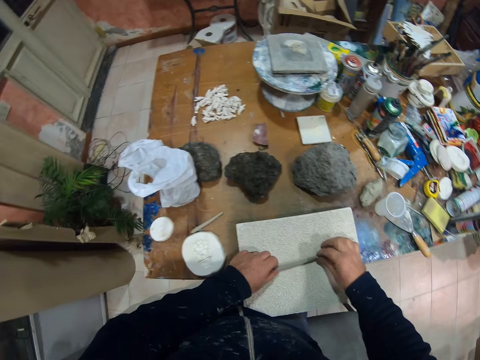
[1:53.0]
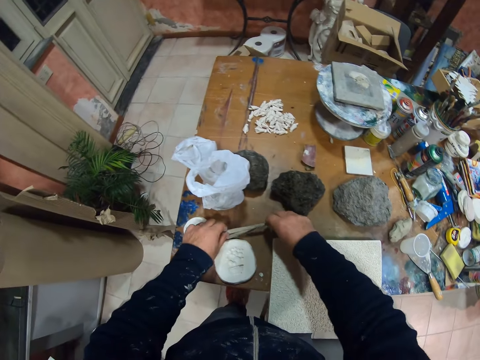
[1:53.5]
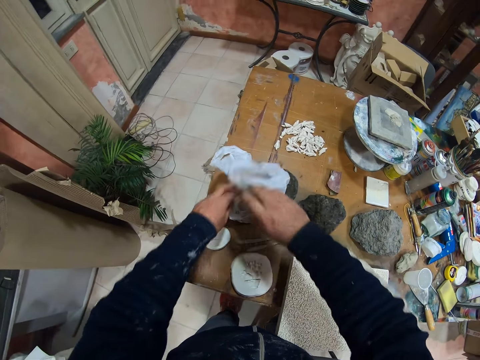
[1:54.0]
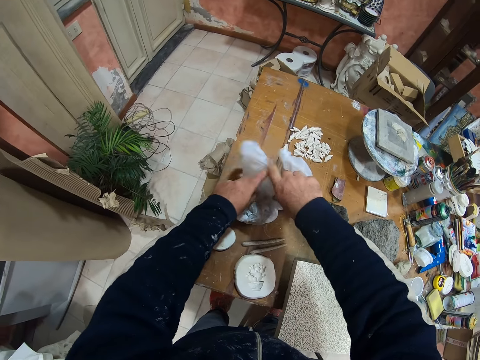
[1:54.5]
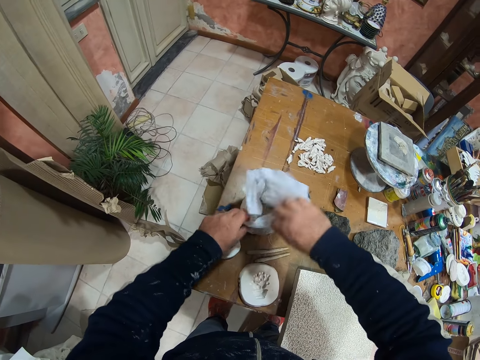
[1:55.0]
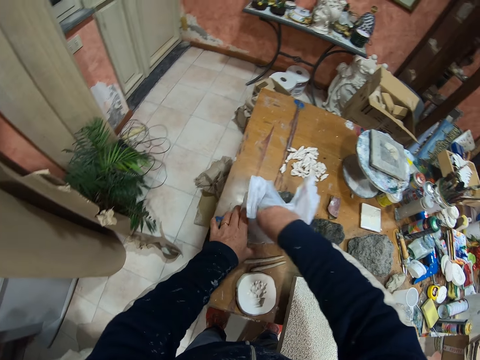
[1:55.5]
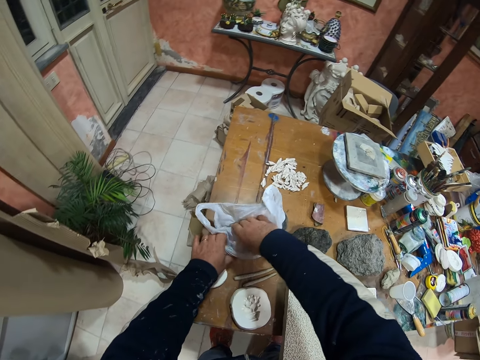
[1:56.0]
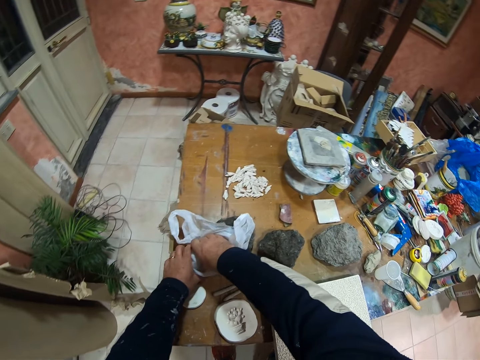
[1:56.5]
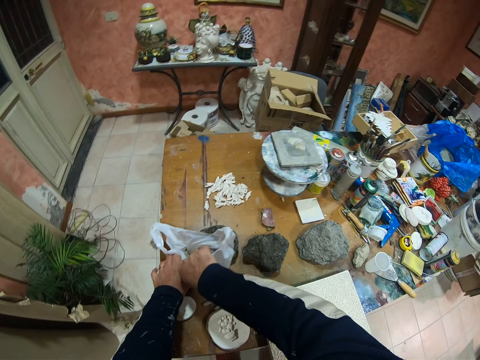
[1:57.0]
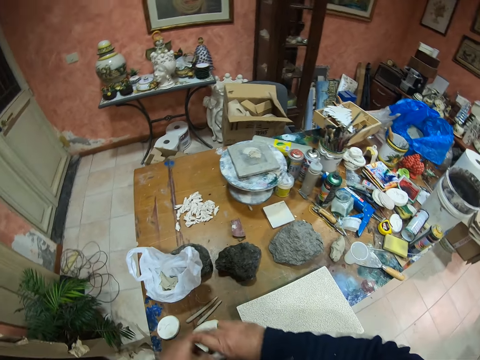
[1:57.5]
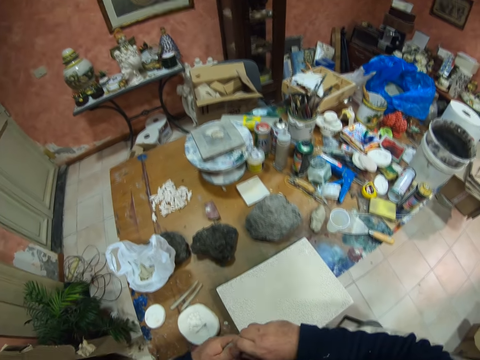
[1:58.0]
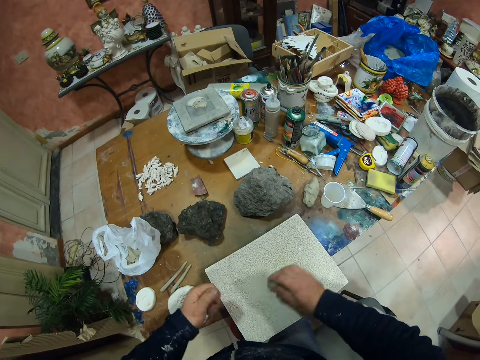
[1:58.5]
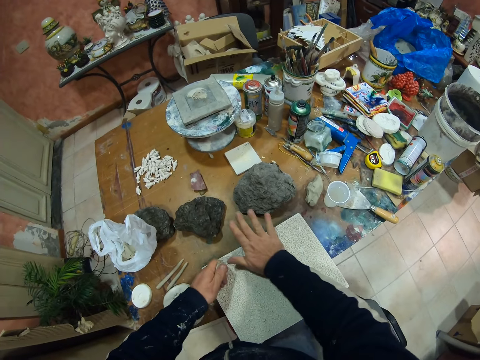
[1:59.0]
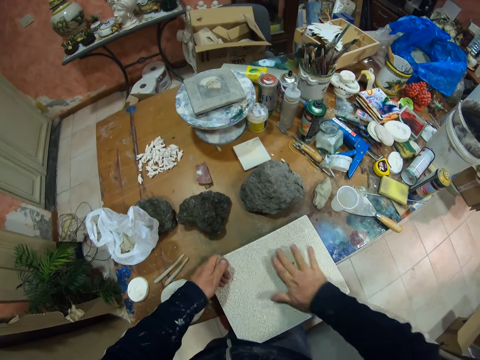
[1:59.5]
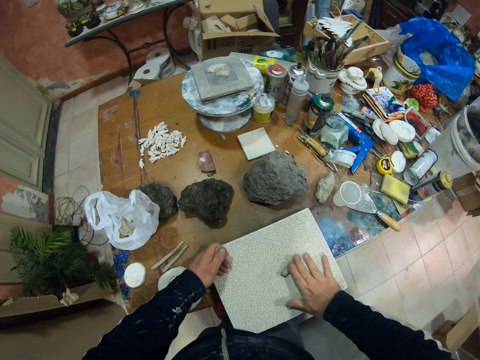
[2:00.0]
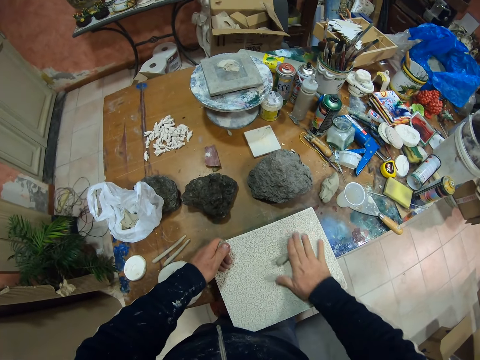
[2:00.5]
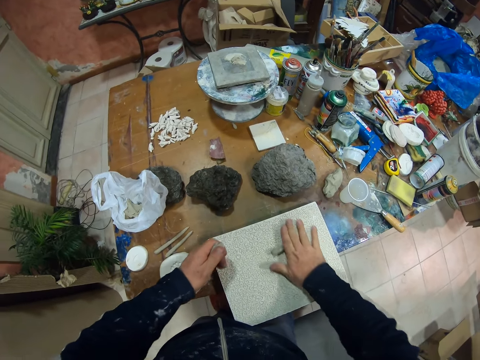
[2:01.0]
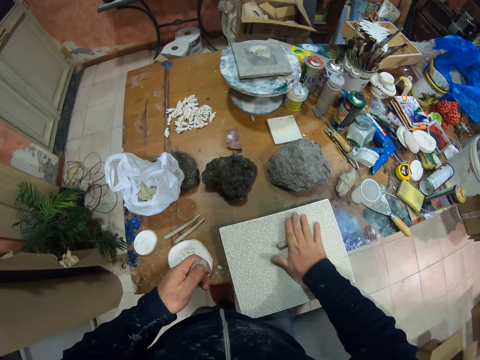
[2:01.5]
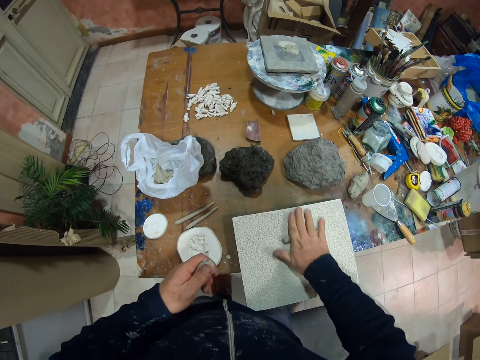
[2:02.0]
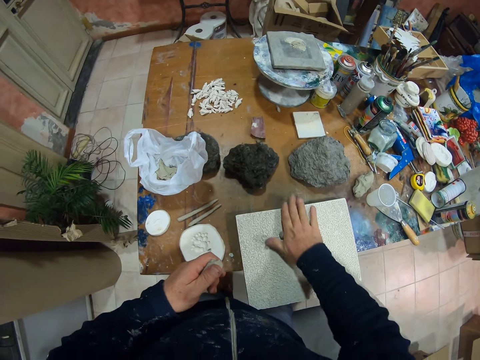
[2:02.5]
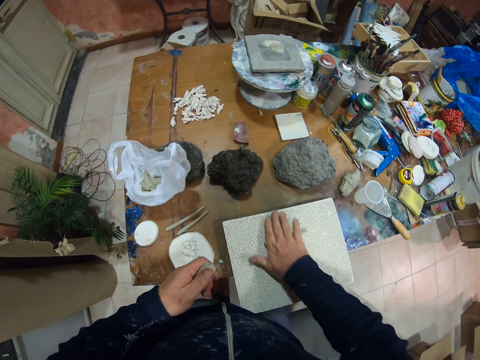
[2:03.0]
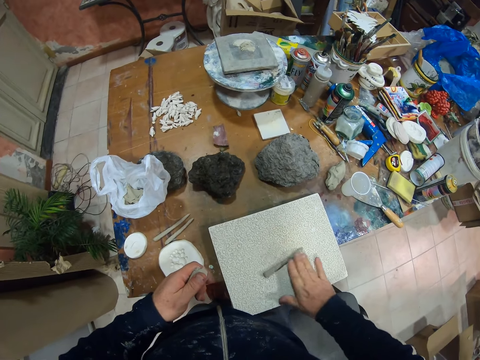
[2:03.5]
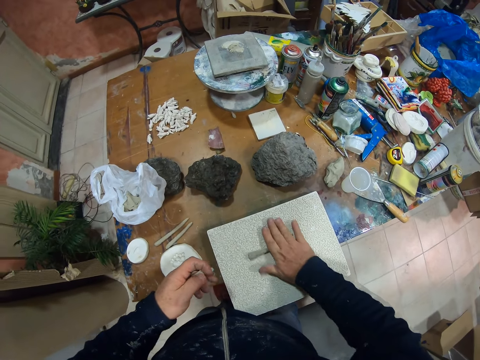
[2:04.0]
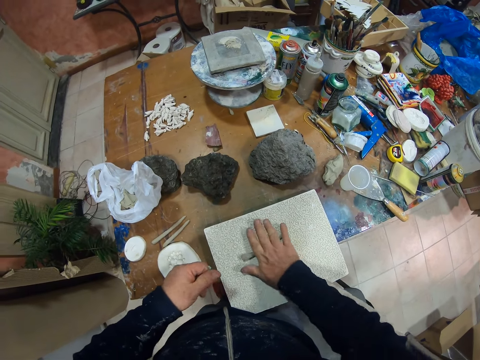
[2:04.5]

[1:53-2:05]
The camera wearer places the clay on the table. They open the polythene bag and remove the clay from the polythene bag. They cut the model. They roll the clay on the stone.

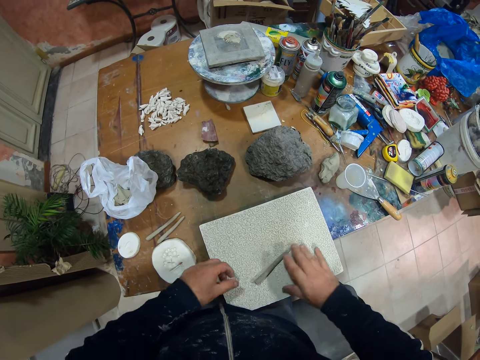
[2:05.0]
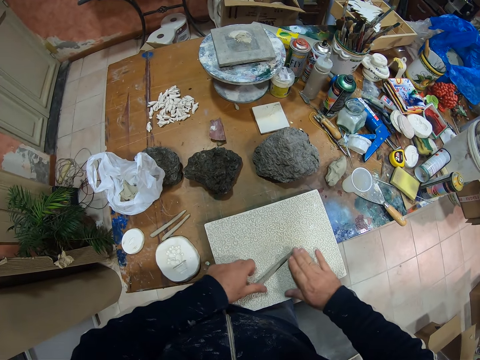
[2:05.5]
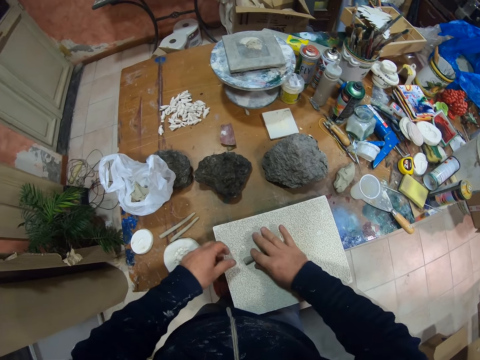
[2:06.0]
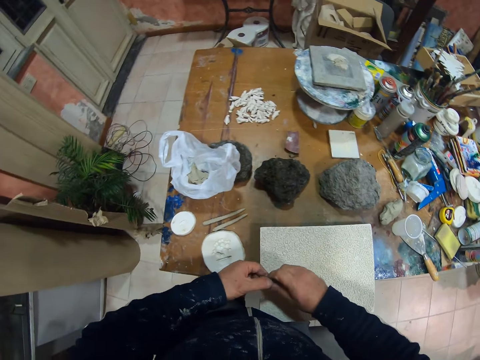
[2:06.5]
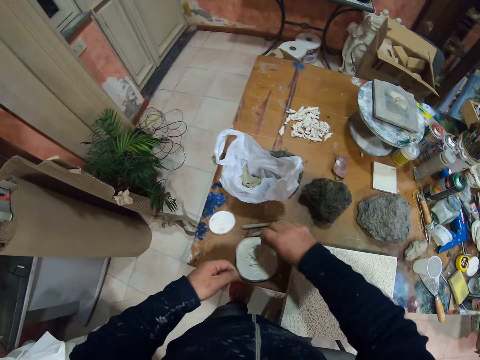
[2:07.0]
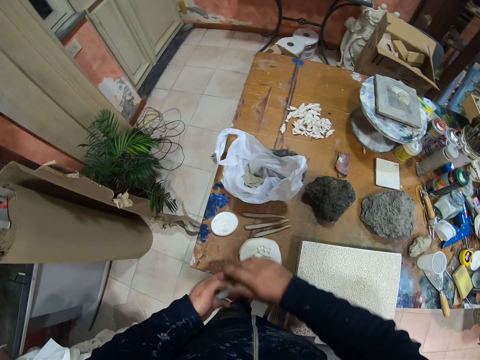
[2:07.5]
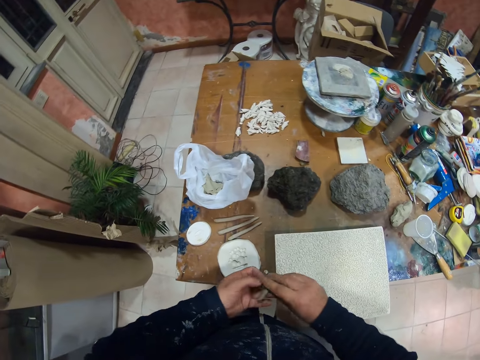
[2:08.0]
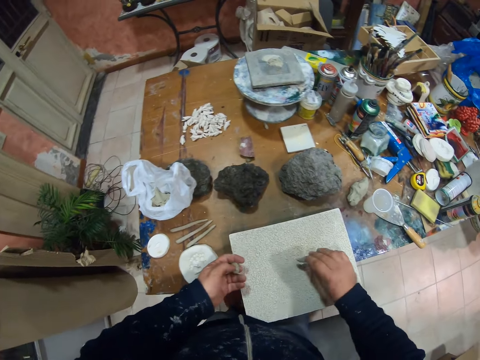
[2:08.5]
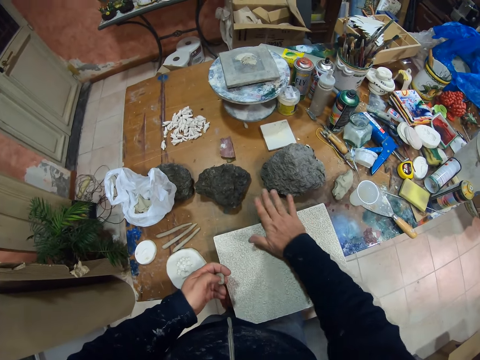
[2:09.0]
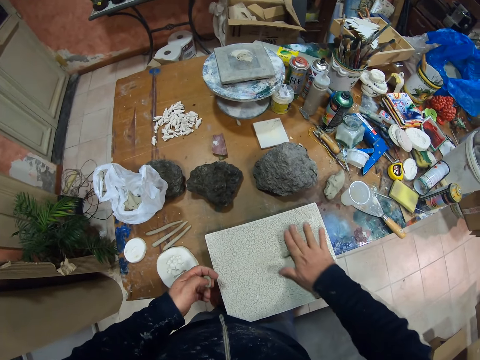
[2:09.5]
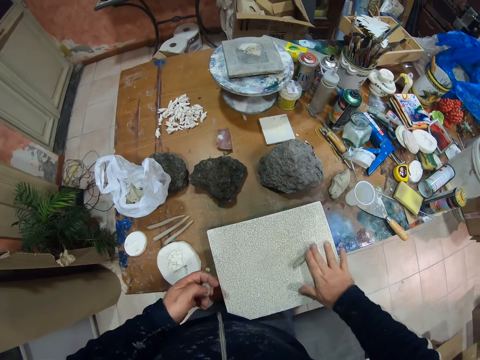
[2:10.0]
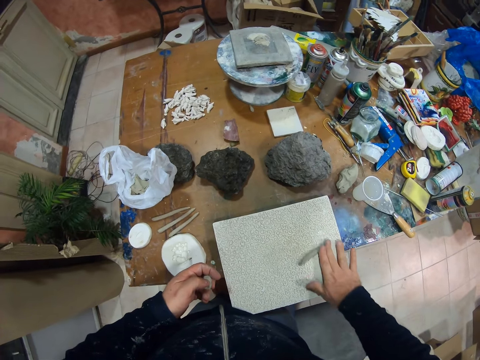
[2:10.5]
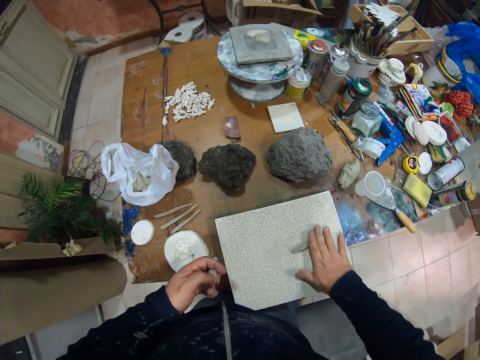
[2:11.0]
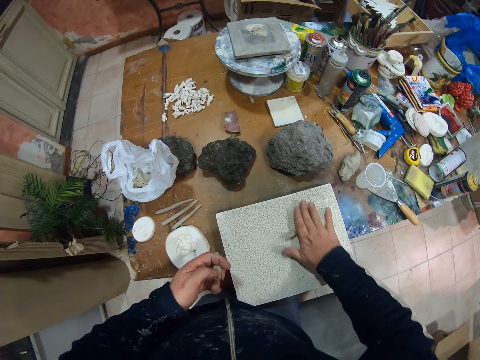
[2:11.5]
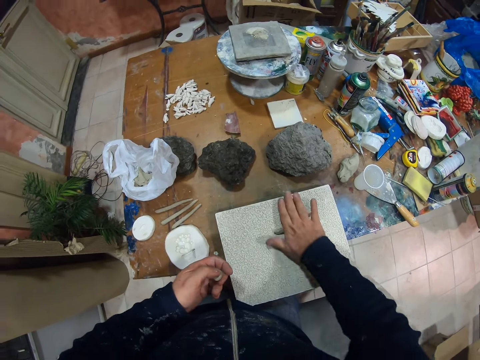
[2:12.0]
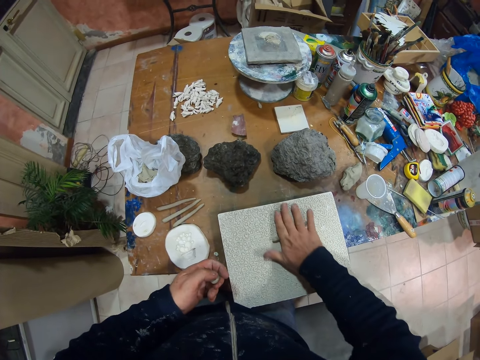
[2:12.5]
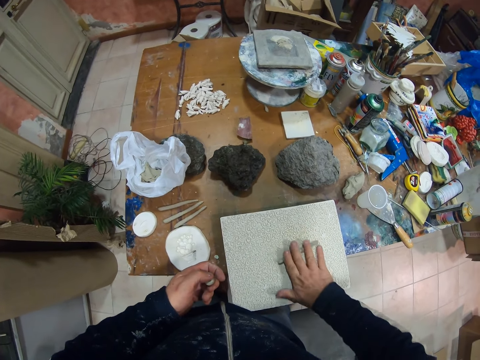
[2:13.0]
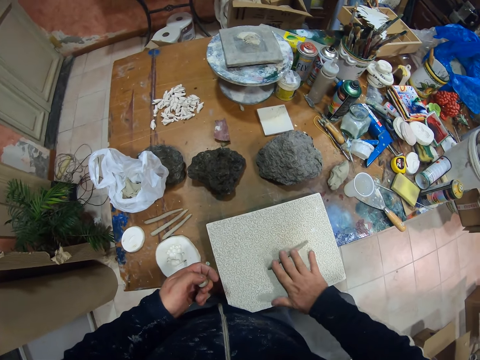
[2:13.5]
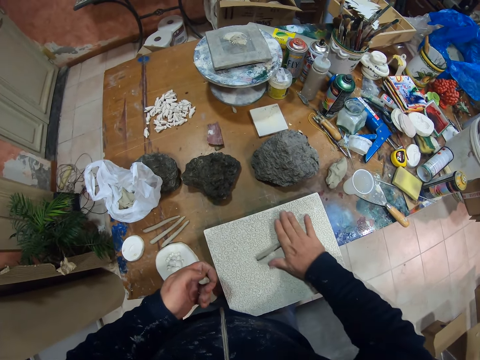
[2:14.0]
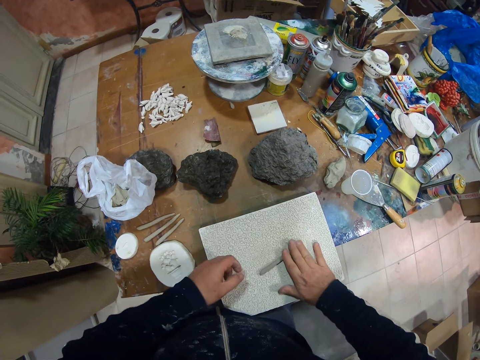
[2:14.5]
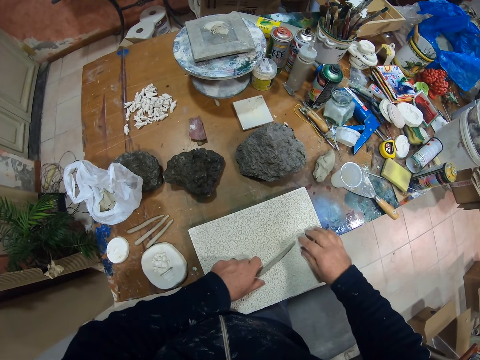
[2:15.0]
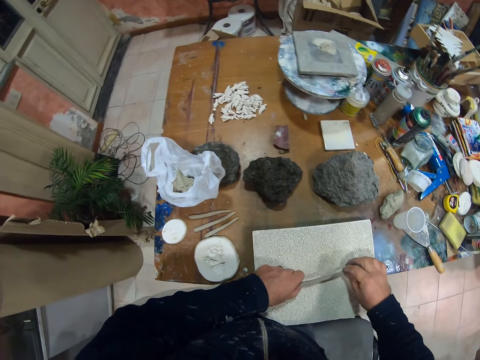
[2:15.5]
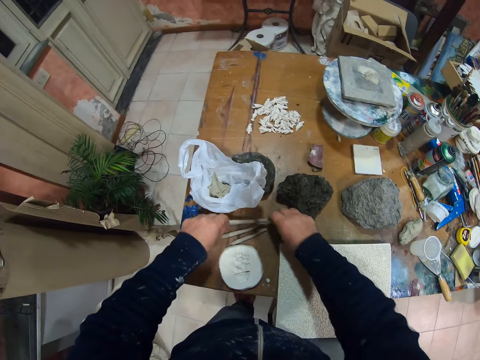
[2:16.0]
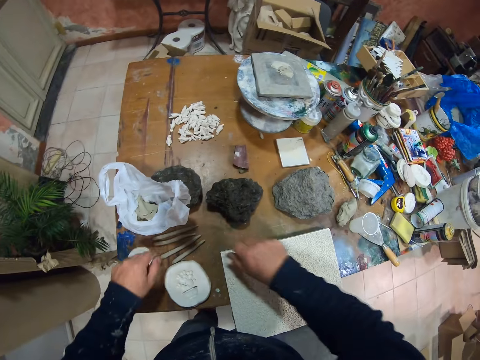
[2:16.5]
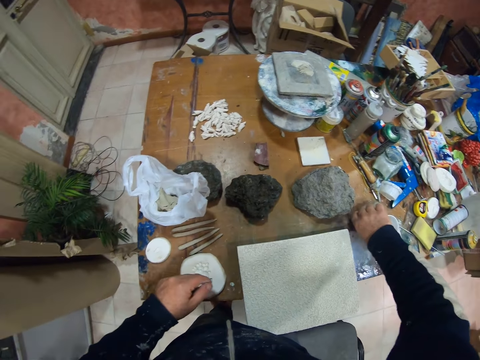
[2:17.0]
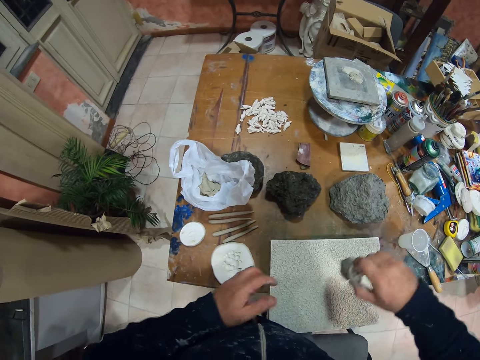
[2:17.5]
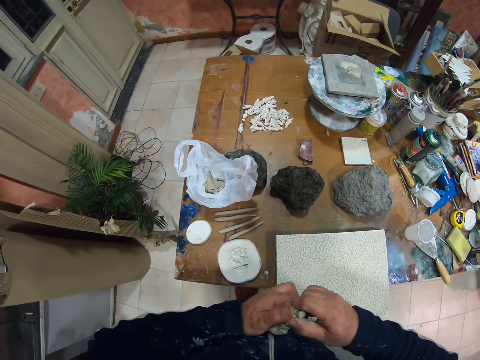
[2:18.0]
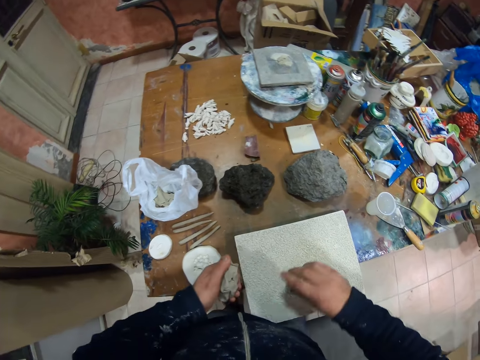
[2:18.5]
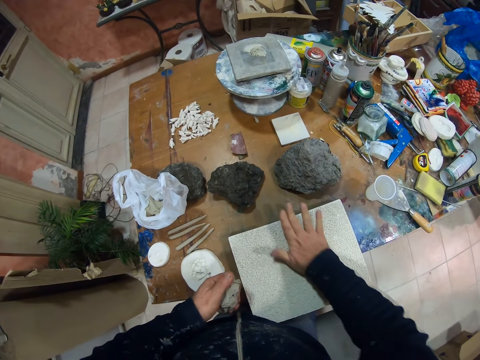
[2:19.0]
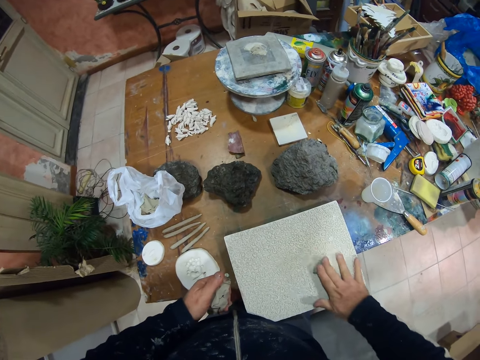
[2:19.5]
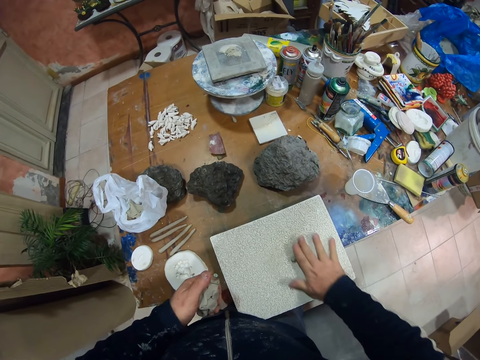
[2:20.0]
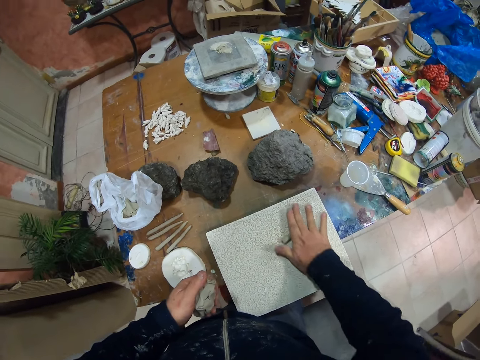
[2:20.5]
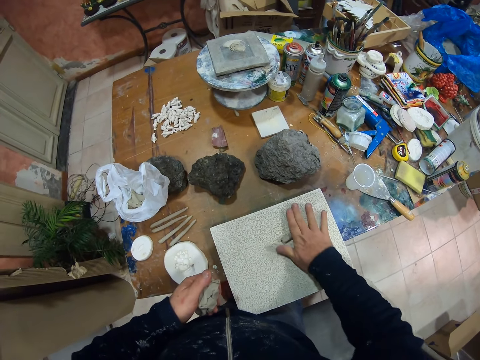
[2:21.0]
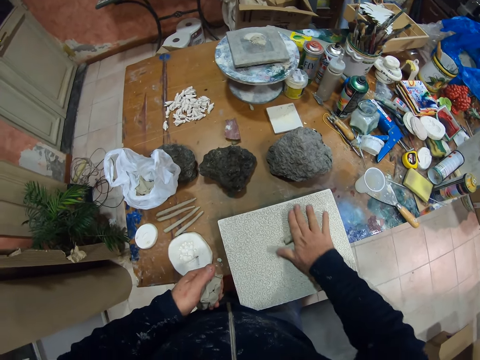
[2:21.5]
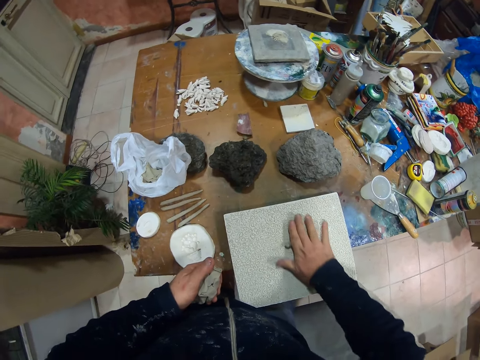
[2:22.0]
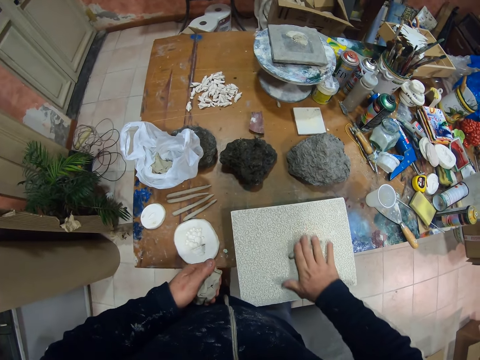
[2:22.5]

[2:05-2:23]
The camera wearer places the clay on the table. They roll the clay on the stone. They place the clay on the table. They pick the clay from the table. They roll the clay on the stone.
